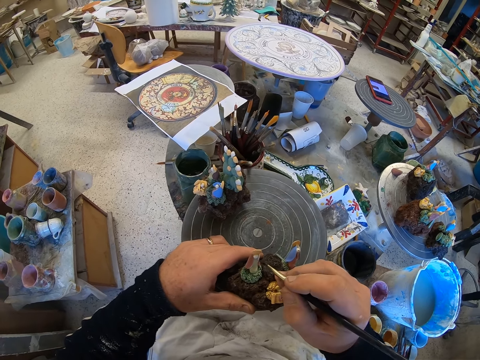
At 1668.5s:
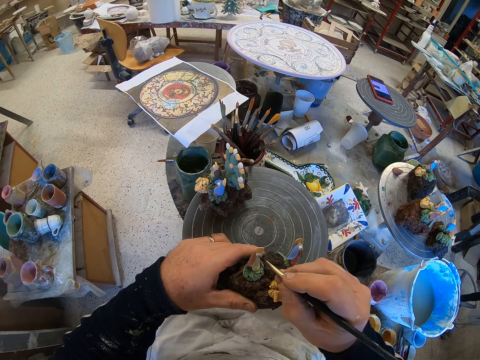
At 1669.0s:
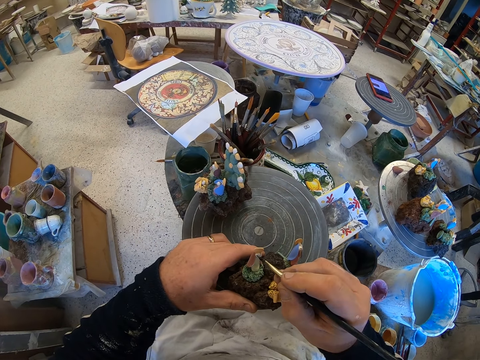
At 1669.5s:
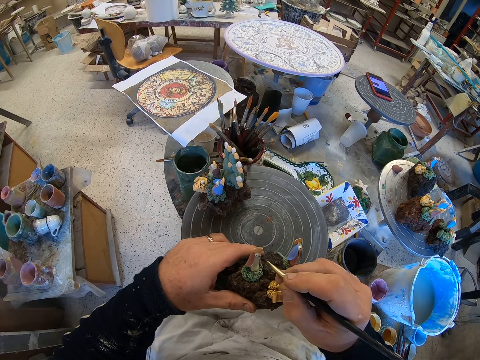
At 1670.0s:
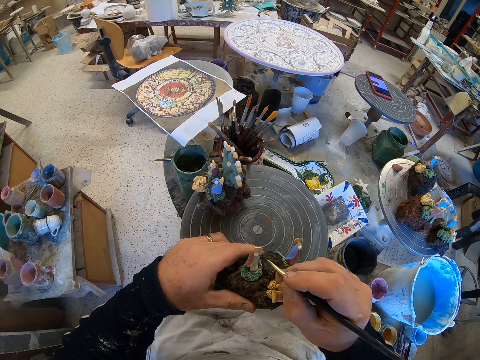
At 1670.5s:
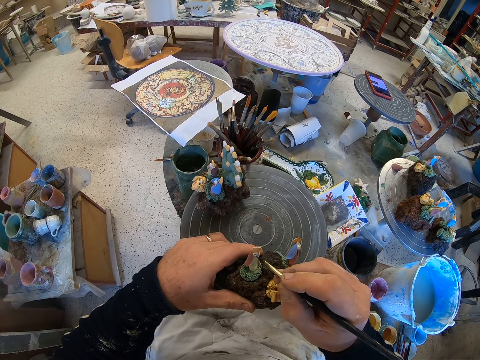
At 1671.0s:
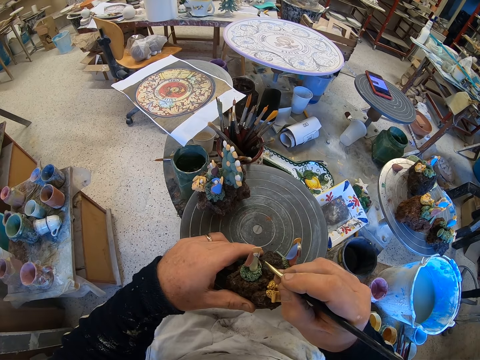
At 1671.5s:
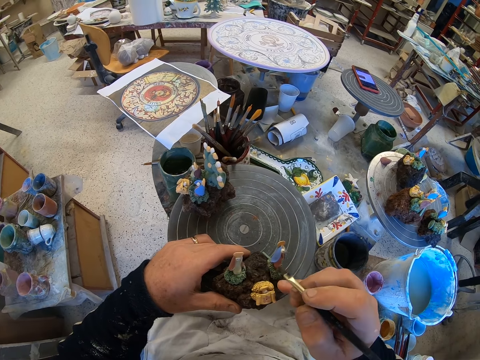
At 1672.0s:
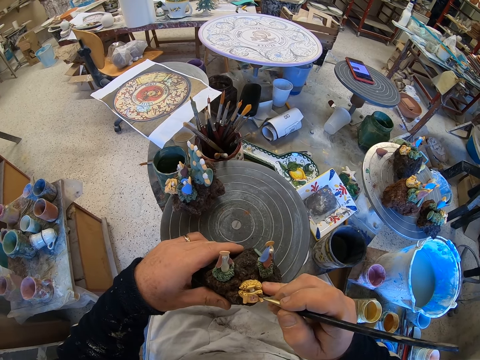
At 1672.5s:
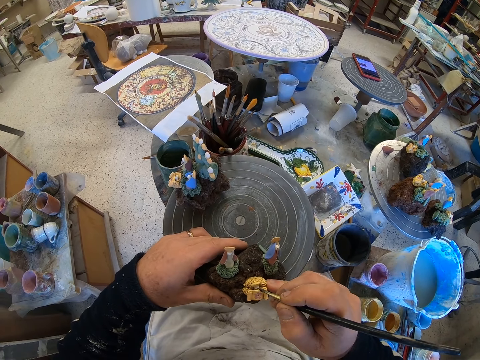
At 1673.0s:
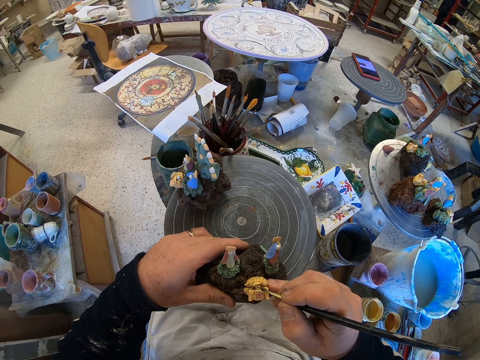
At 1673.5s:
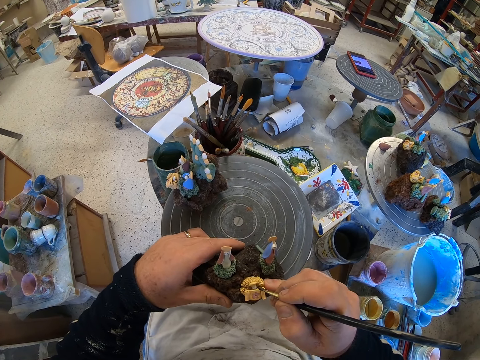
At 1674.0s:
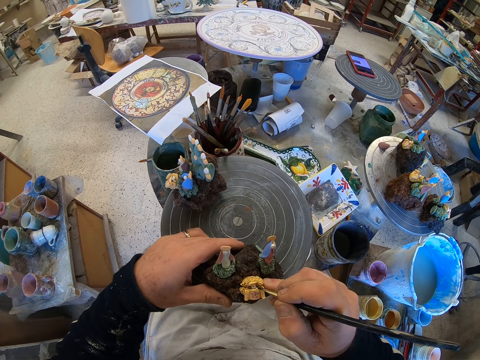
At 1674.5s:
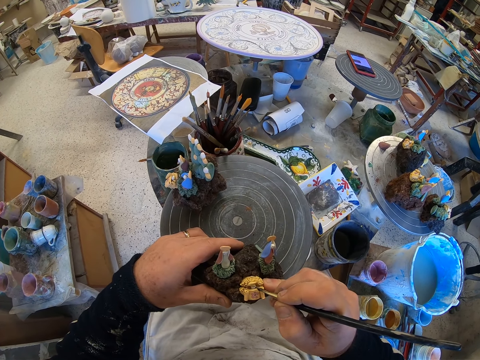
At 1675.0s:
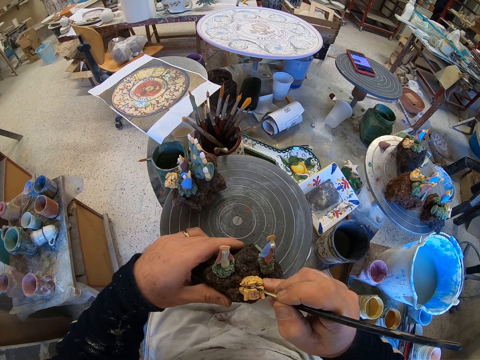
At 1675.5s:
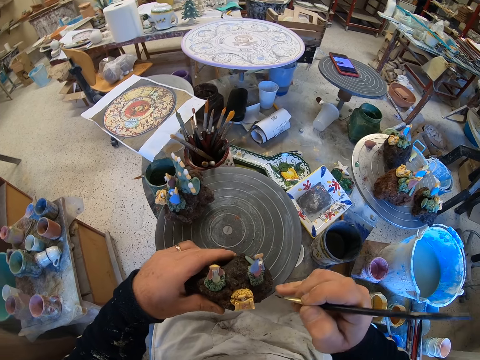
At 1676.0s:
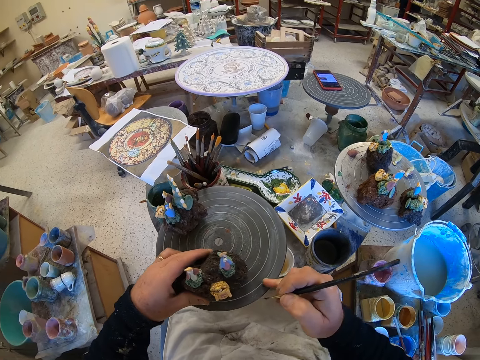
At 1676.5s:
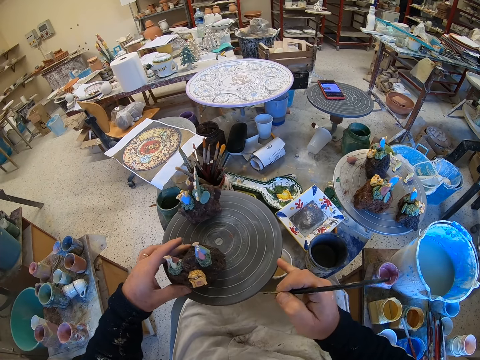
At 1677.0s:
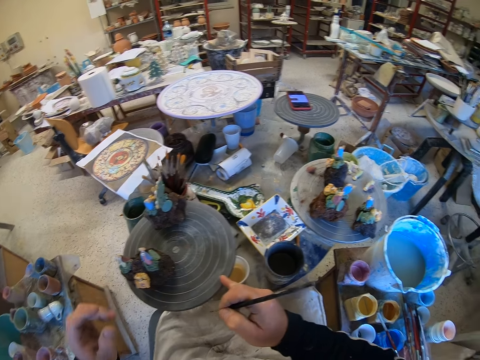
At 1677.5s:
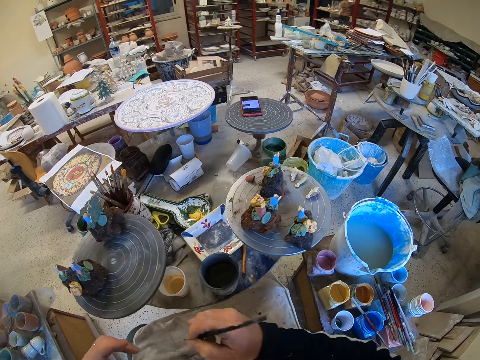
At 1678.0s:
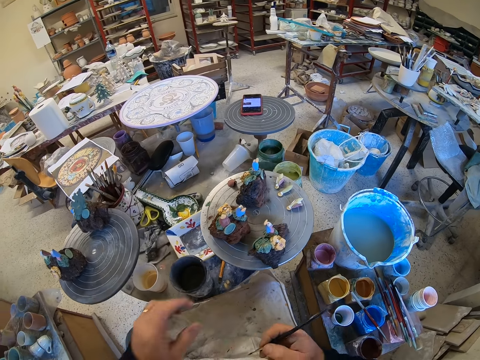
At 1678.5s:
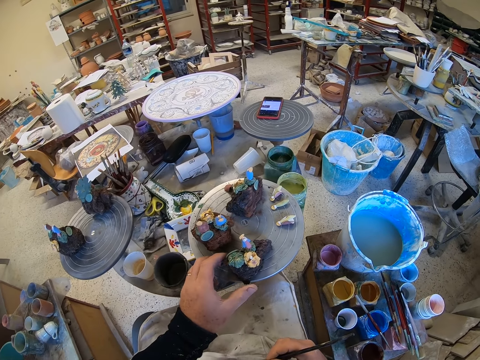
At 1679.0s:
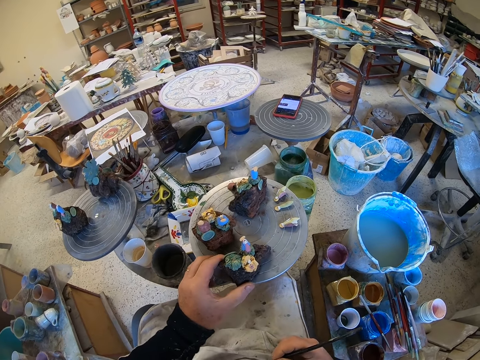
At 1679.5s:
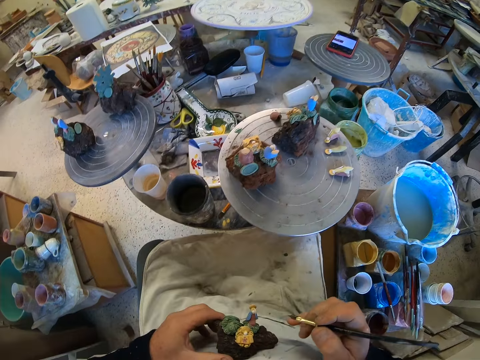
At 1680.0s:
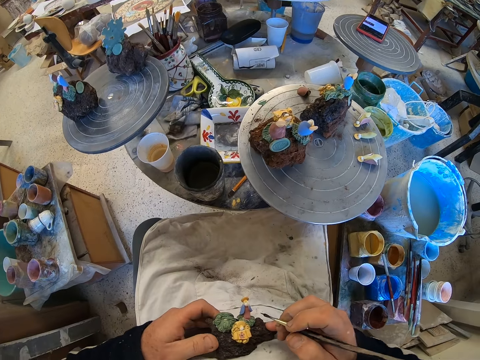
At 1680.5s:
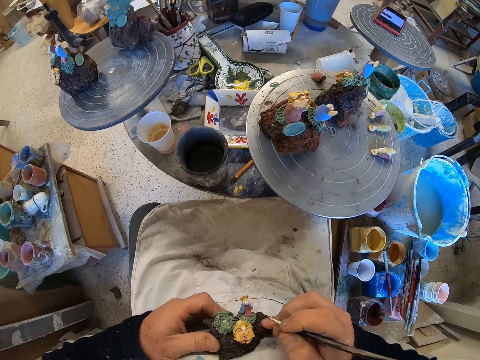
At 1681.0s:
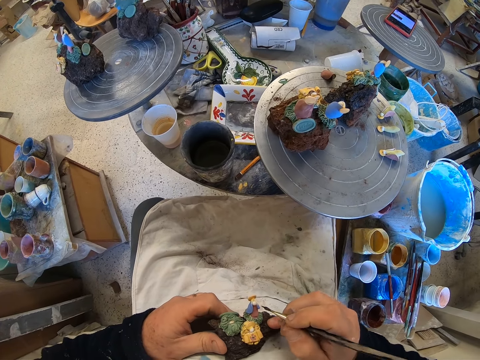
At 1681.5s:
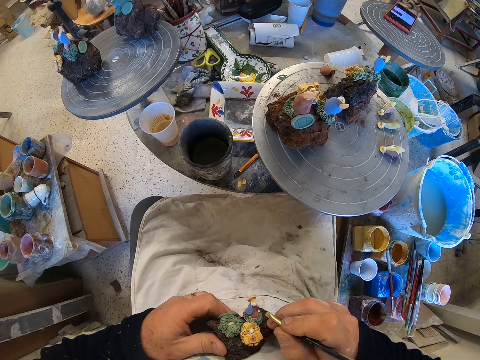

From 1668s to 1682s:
The camera wearer rotates a table. They lift a figurine from the table.

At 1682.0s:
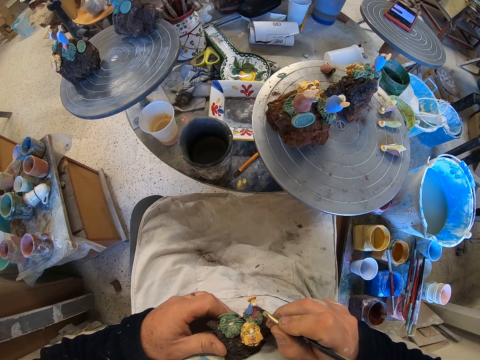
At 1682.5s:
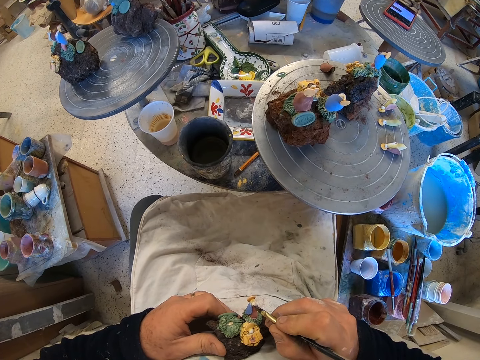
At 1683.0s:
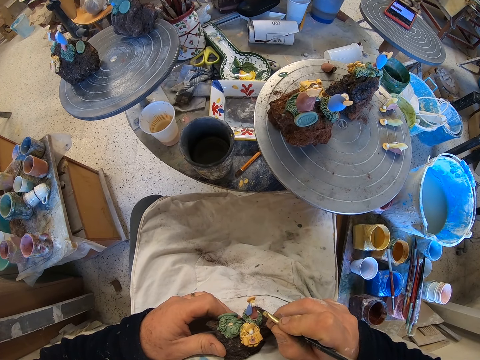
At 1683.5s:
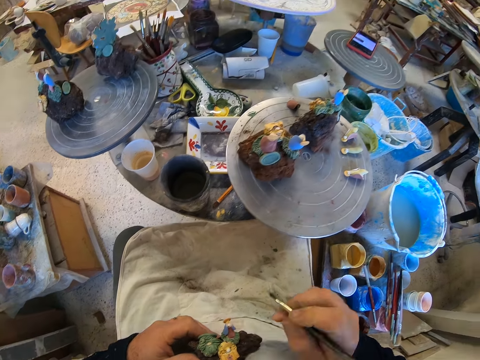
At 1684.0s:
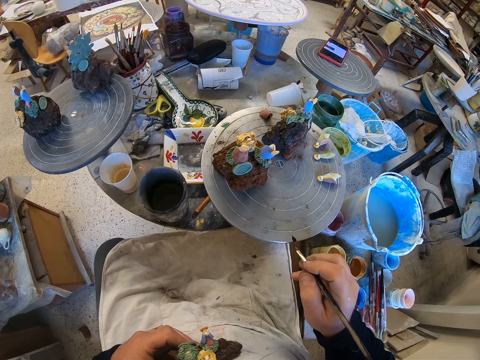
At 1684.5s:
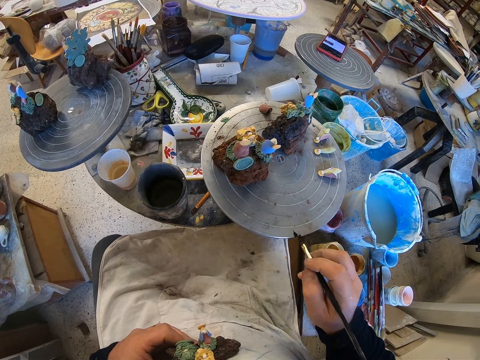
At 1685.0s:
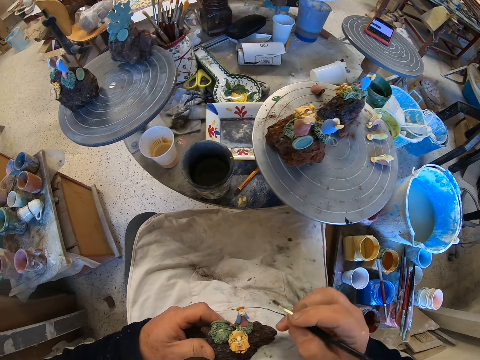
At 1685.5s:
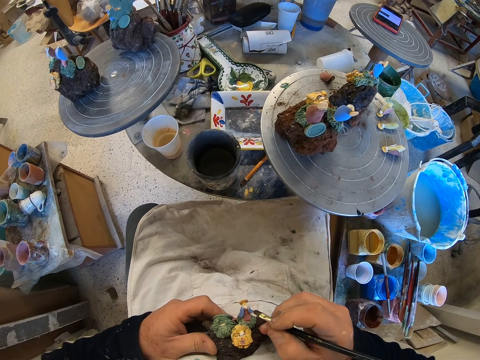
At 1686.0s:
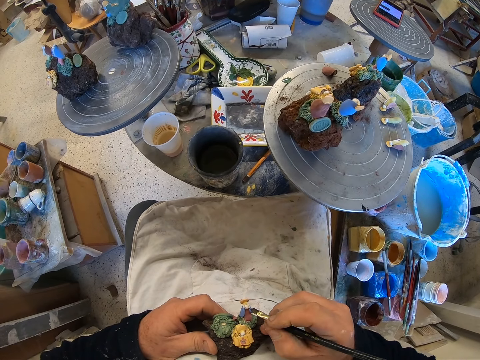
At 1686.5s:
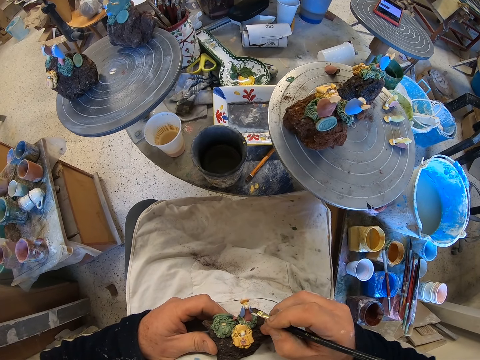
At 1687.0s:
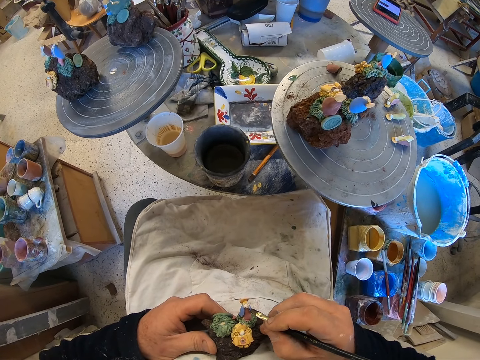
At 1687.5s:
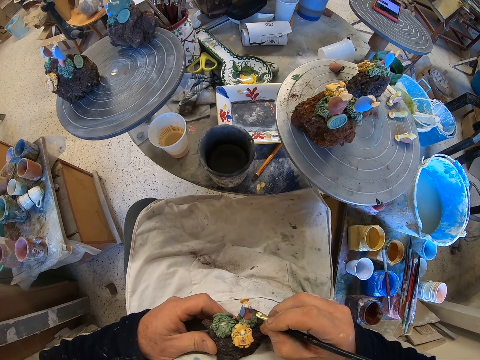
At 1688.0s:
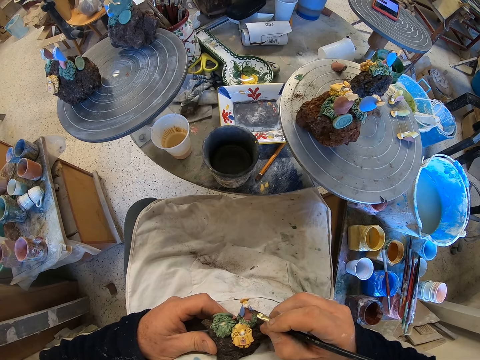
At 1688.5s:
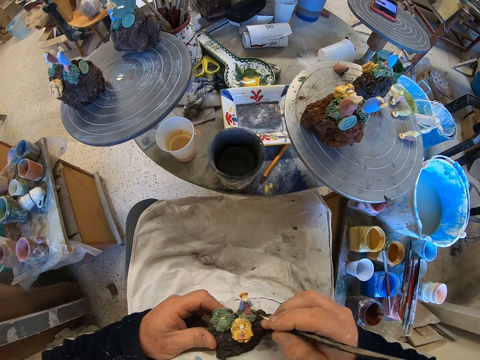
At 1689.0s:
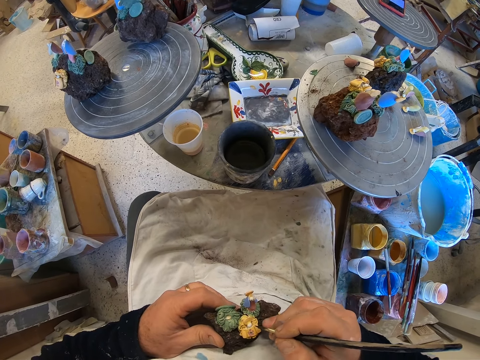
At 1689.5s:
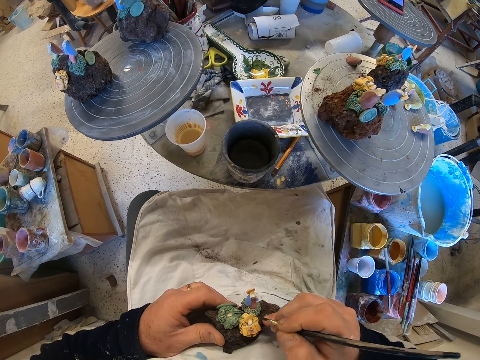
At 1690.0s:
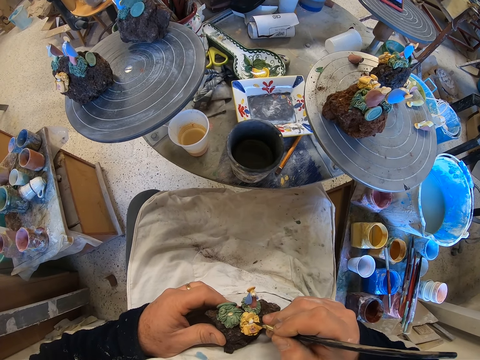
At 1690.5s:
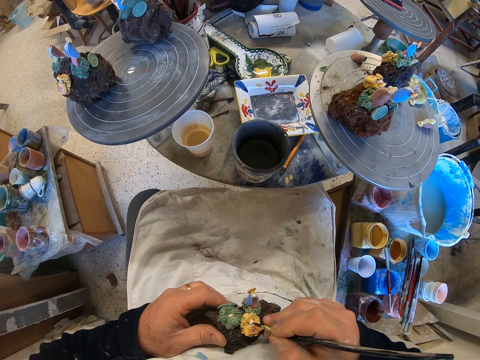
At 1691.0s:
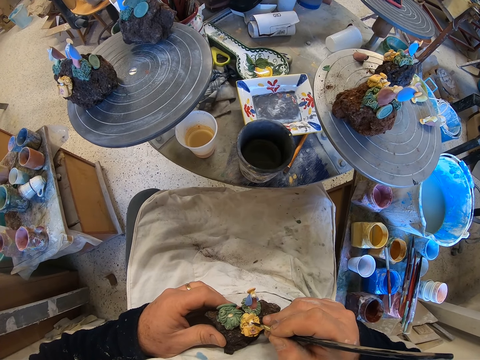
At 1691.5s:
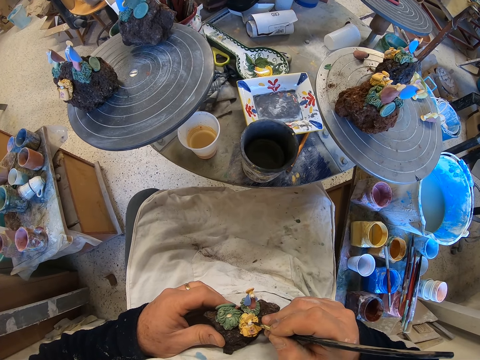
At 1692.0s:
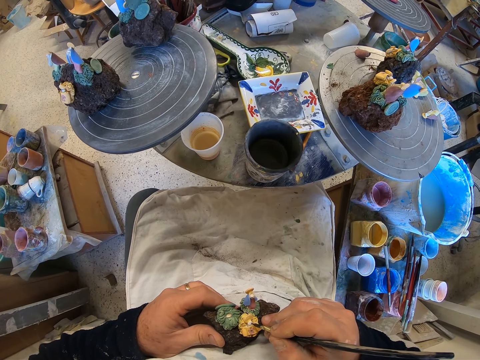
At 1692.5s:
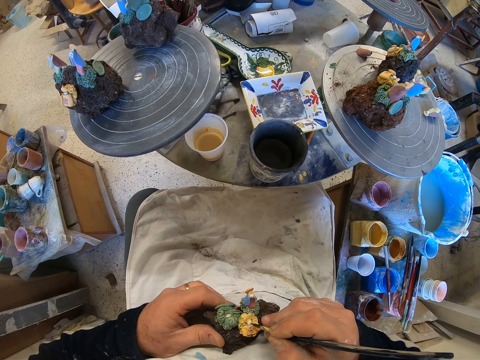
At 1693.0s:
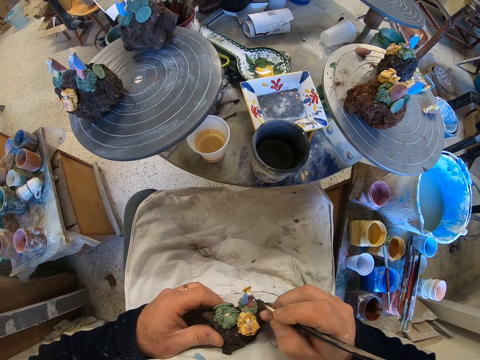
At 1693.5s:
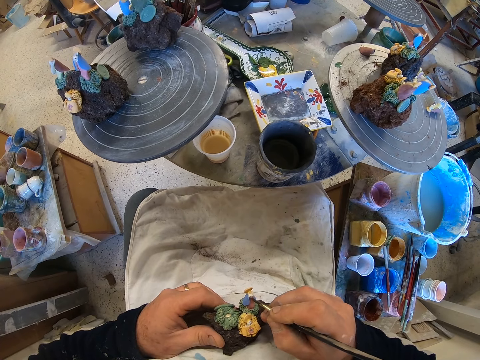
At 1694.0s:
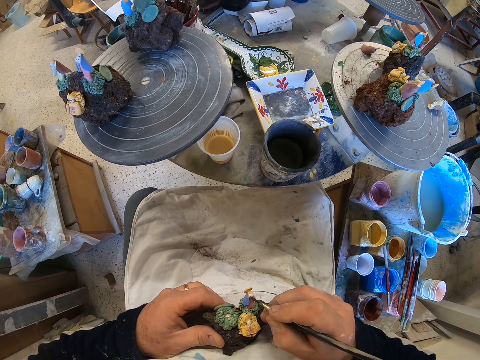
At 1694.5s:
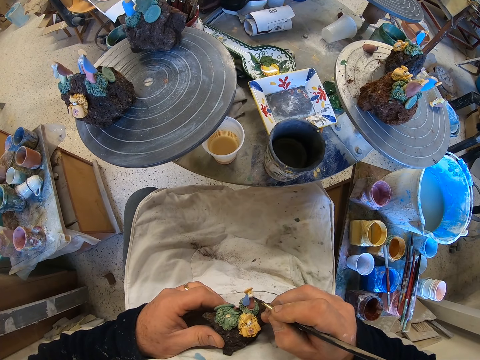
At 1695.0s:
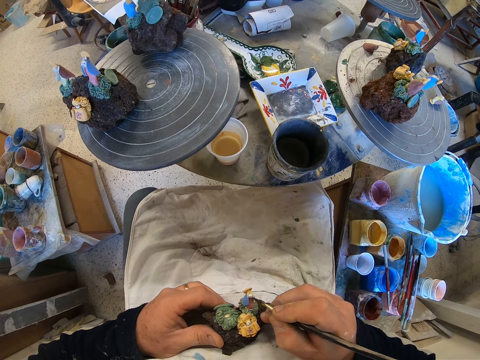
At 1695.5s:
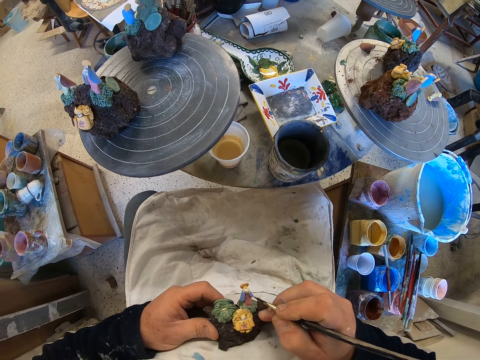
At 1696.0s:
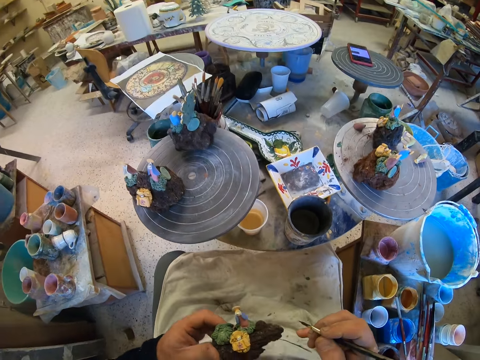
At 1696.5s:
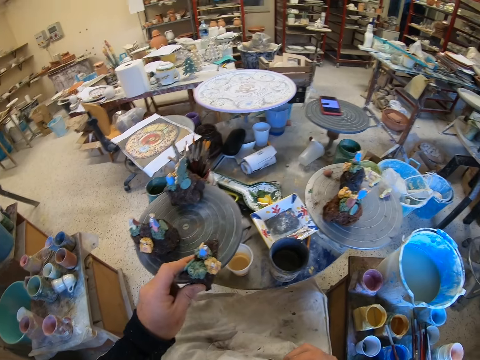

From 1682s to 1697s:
The camera wearer paints a figurine. They reduce paint from the paint brush. They paint the figurine.
